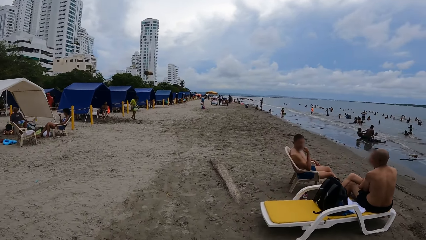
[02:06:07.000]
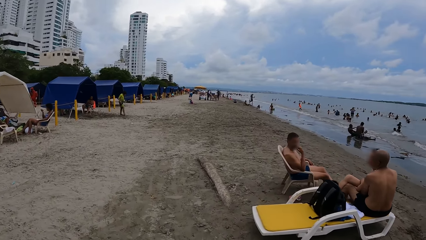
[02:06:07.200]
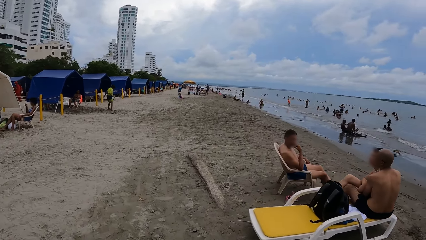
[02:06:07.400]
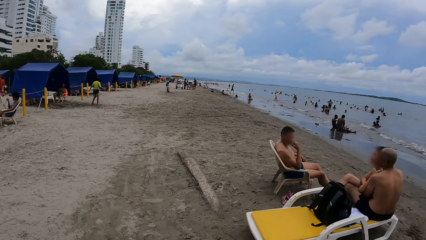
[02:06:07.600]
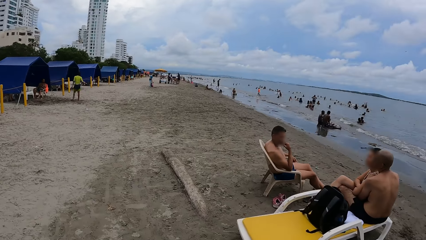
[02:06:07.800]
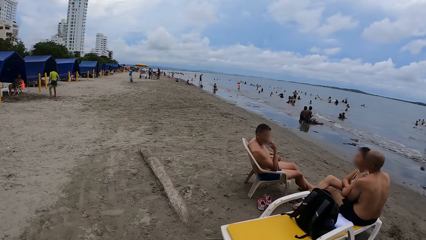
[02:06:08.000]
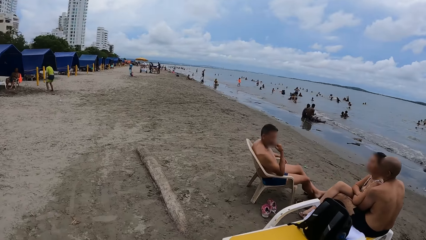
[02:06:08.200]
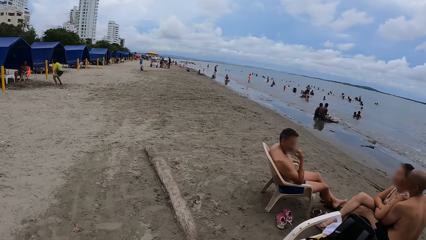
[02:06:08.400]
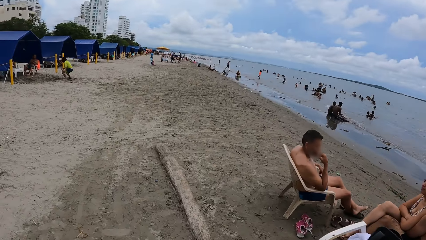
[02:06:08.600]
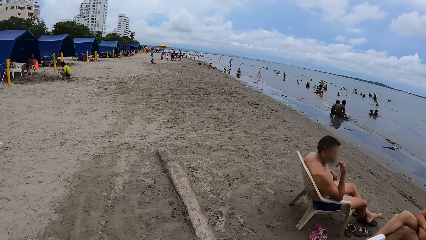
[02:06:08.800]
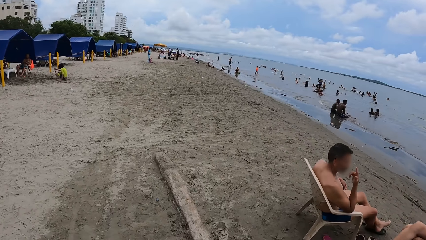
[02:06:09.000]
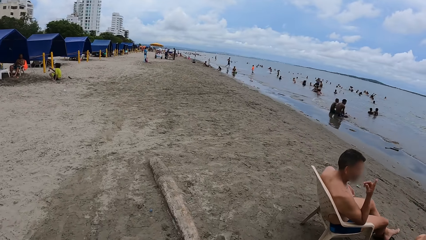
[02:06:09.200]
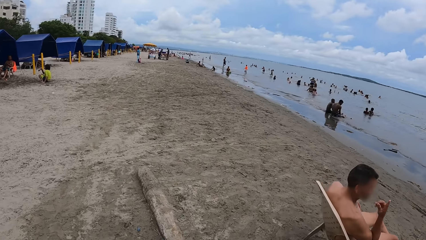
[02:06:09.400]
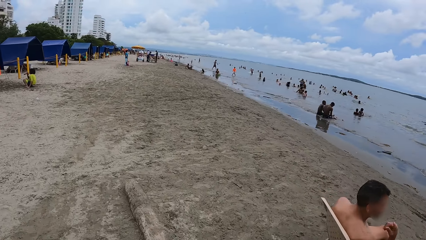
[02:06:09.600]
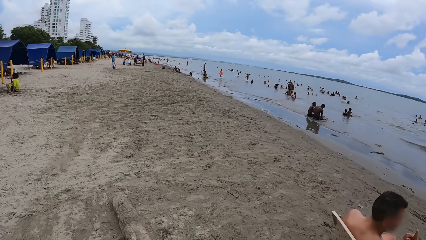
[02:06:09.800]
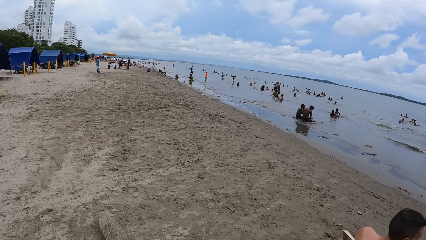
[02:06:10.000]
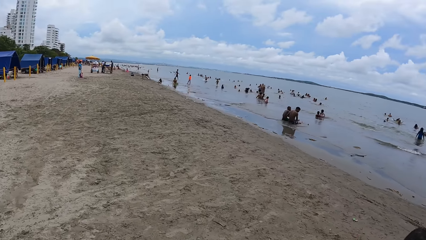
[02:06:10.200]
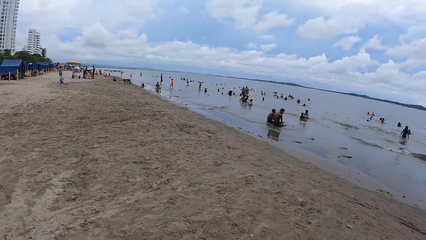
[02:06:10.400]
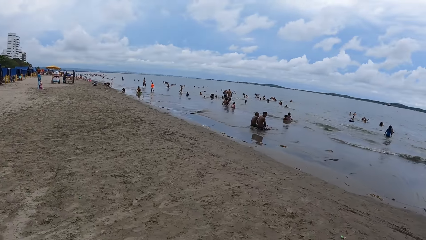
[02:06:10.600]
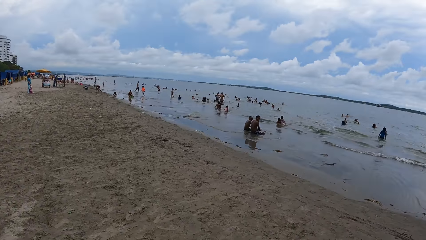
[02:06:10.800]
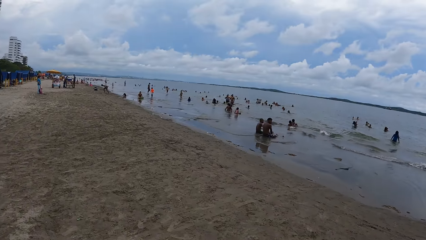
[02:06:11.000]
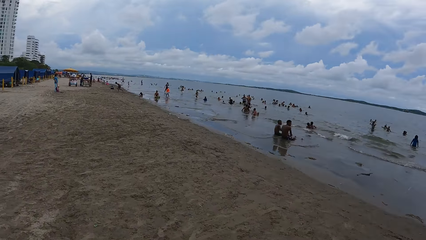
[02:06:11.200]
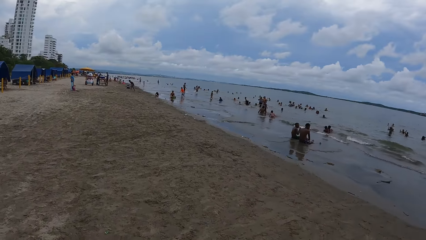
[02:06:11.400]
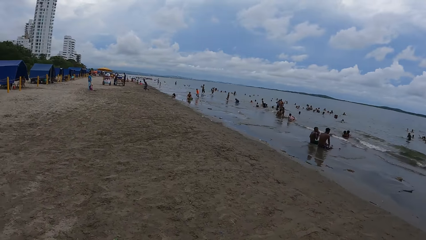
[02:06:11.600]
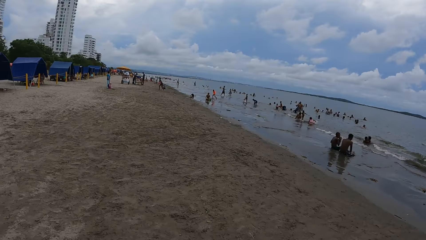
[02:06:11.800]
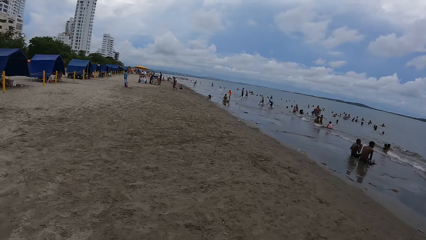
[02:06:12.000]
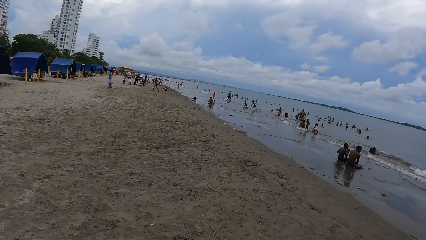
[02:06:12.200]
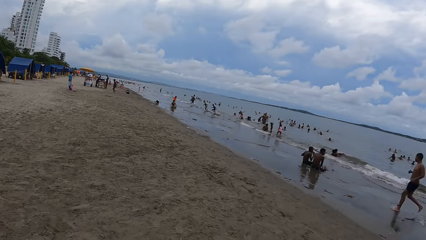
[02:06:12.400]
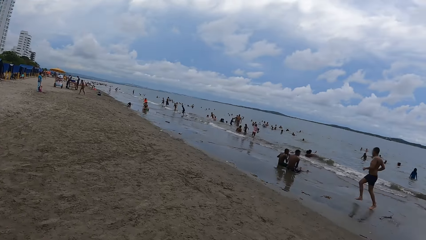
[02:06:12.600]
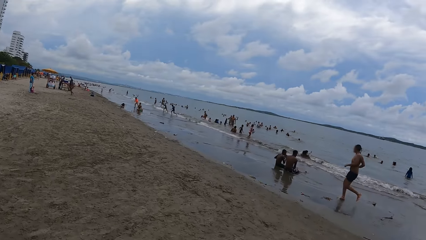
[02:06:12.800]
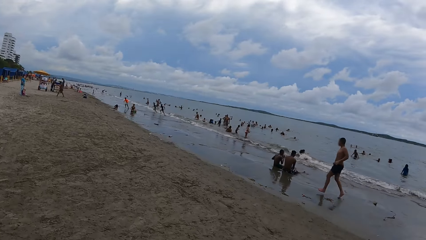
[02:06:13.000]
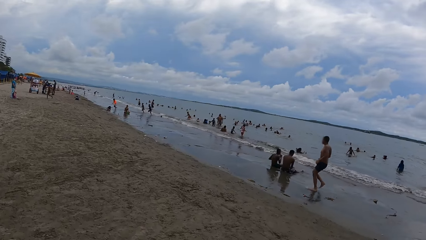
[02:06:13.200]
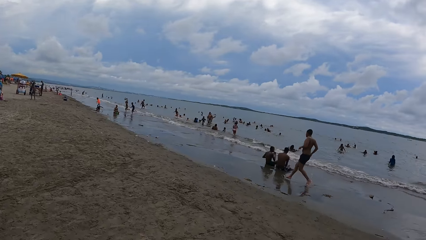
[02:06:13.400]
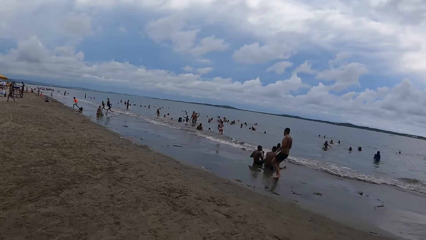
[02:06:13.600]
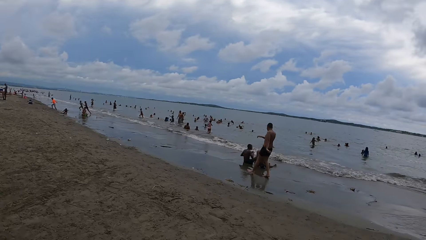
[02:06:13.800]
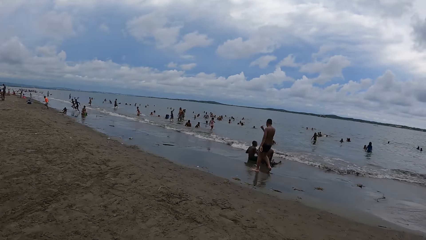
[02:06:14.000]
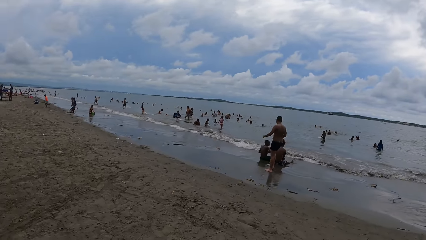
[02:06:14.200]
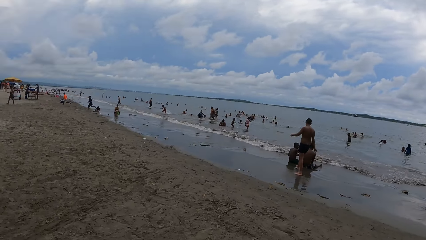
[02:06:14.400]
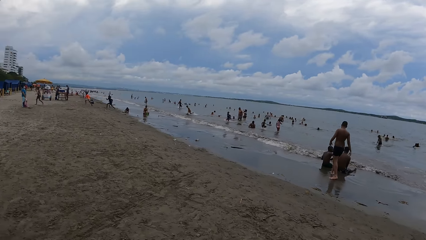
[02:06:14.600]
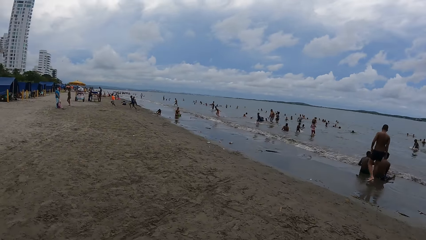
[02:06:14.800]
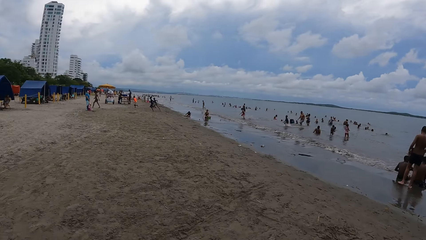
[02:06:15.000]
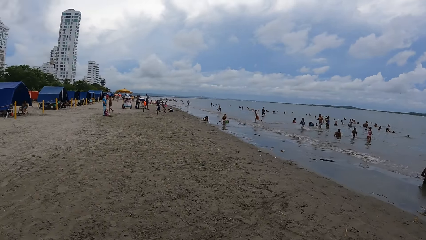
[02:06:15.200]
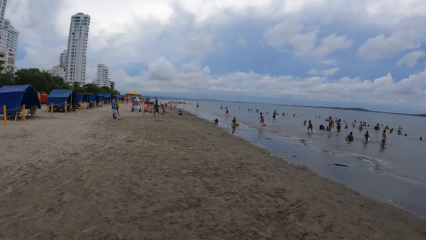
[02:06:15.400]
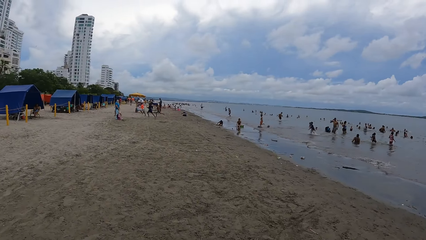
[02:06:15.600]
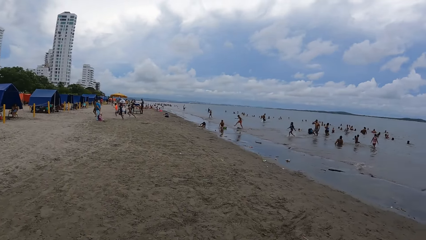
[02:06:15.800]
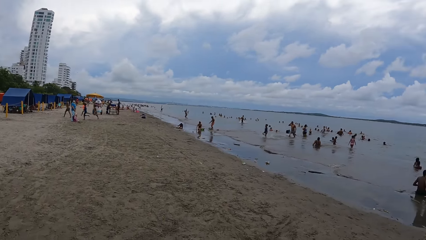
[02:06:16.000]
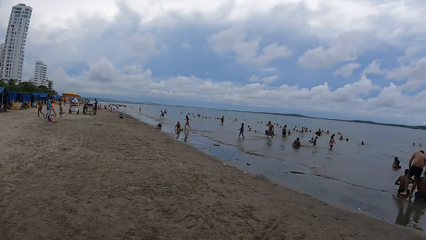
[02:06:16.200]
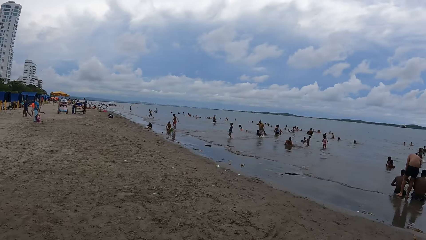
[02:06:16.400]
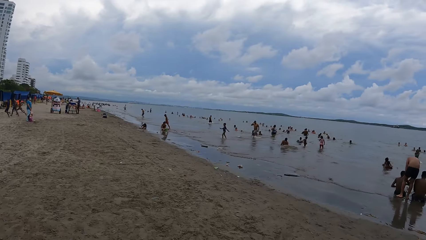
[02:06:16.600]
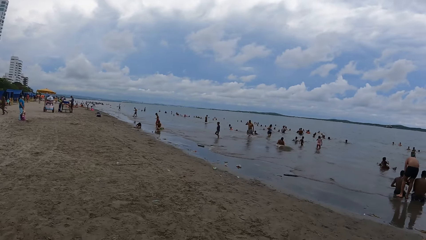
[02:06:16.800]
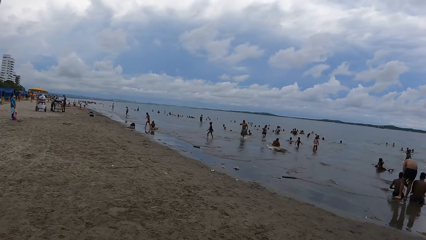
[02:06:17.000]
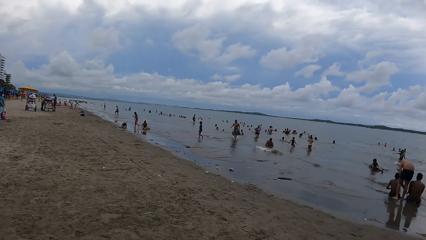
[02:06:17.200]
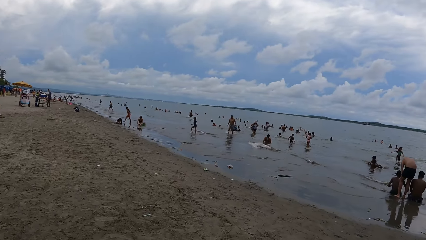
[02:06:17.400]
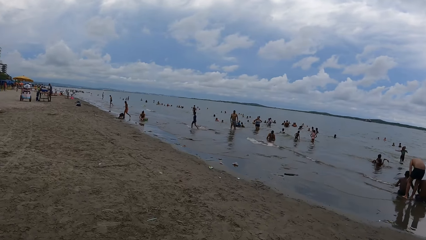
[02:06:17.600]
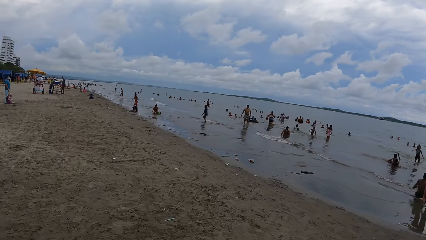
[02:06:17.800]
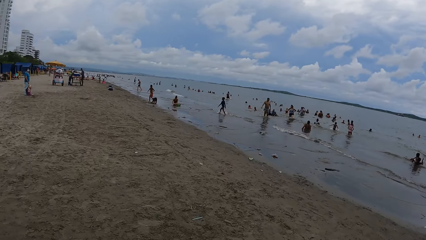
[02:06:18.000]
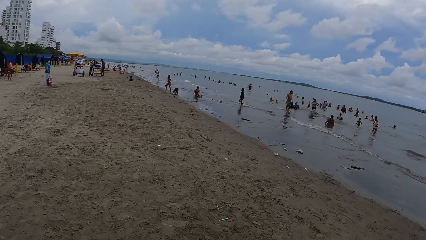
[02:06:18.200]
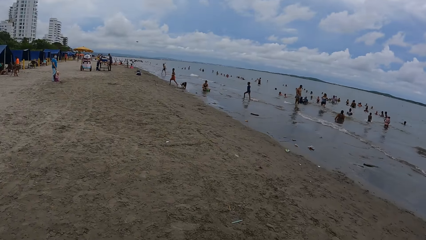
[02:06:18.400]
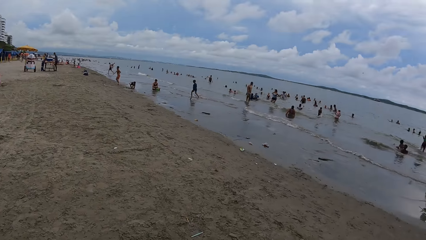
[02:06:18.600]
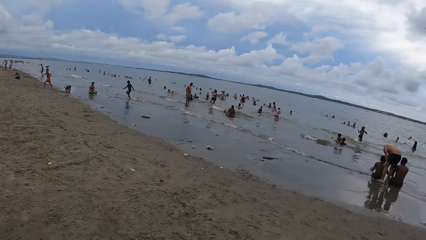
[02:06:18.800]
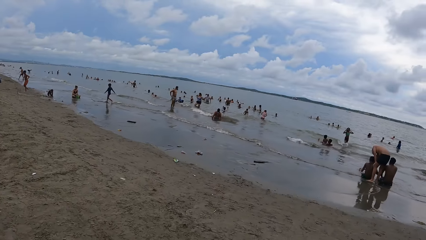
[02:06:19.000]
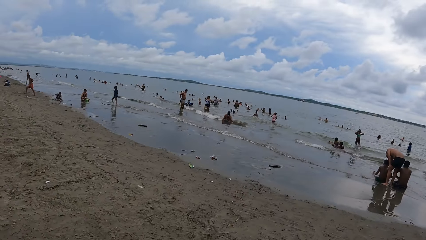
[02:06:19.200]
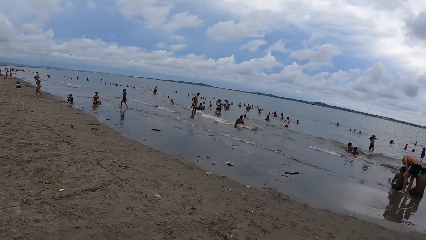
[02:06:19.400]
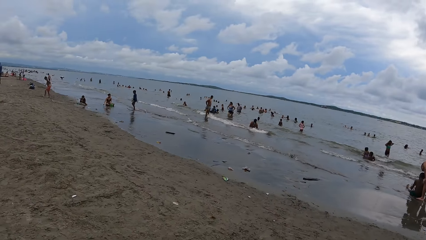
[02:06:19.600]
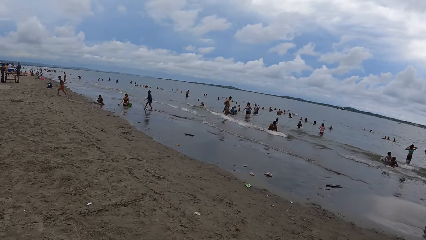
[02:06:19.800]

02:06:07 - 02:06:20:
The camera wearer looks around the beach.

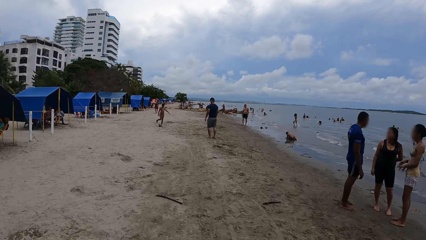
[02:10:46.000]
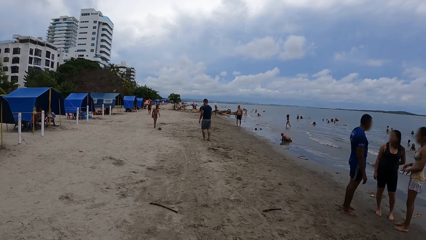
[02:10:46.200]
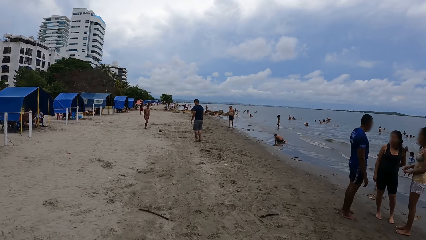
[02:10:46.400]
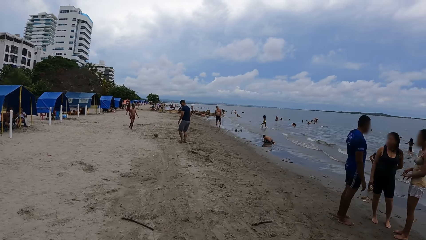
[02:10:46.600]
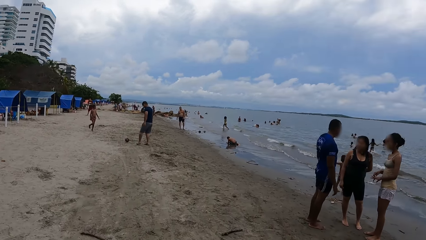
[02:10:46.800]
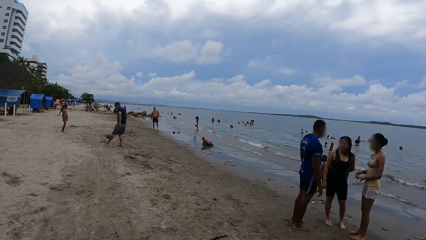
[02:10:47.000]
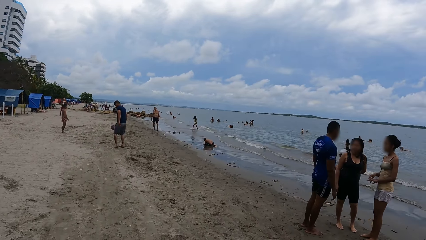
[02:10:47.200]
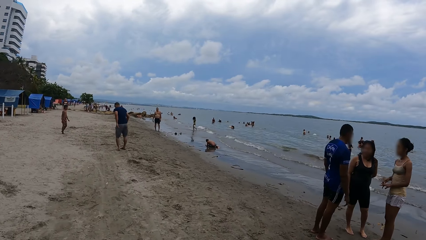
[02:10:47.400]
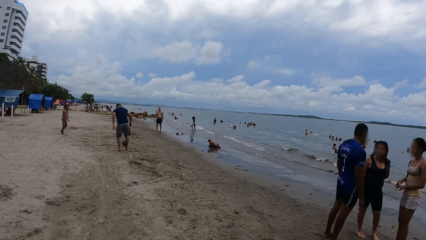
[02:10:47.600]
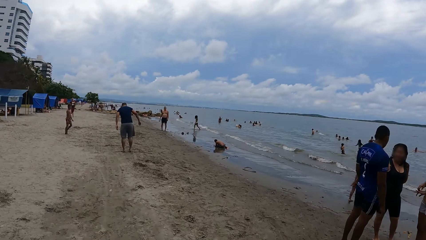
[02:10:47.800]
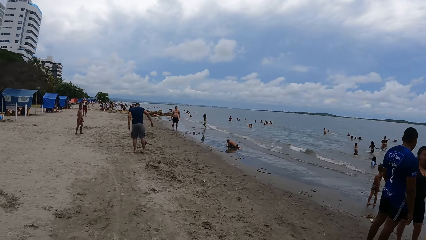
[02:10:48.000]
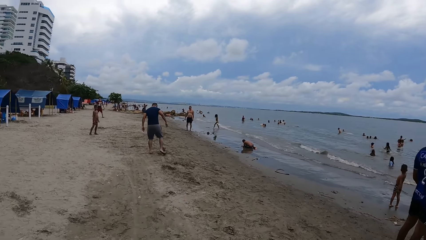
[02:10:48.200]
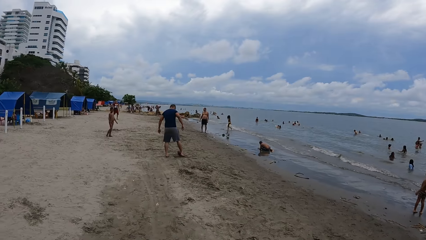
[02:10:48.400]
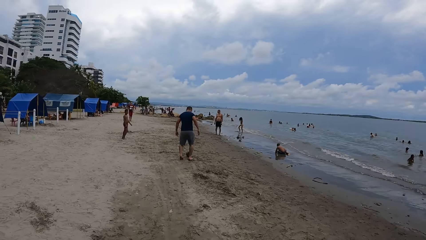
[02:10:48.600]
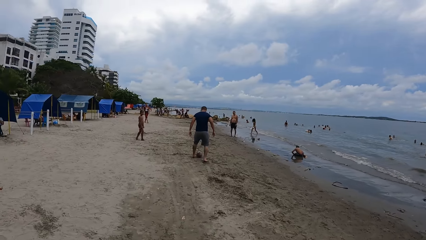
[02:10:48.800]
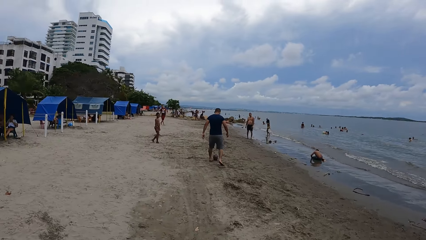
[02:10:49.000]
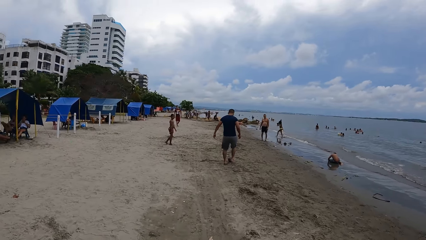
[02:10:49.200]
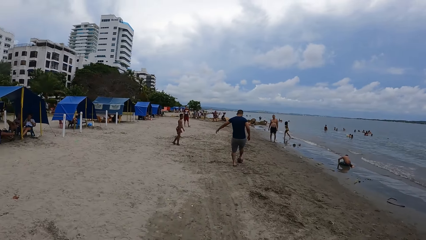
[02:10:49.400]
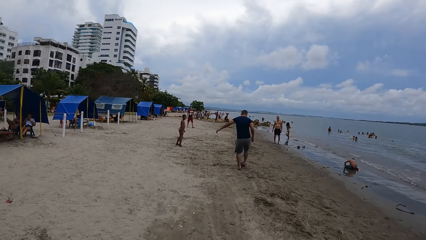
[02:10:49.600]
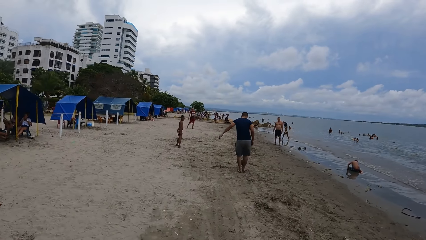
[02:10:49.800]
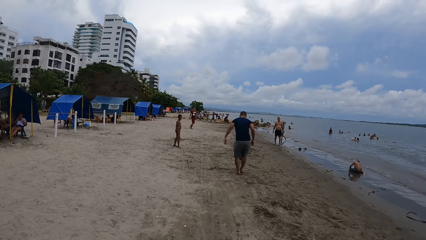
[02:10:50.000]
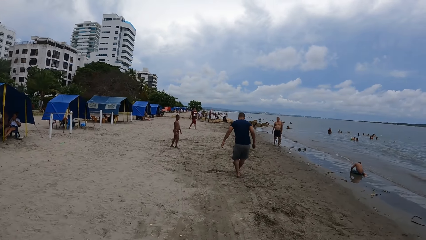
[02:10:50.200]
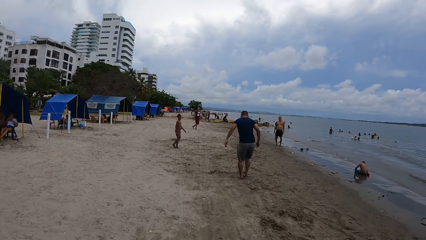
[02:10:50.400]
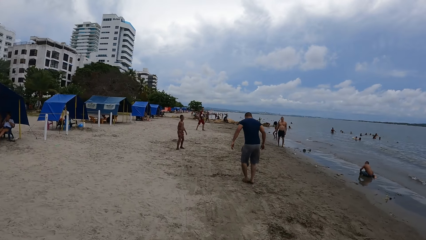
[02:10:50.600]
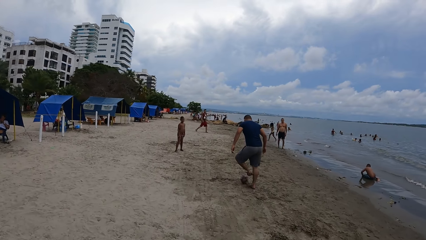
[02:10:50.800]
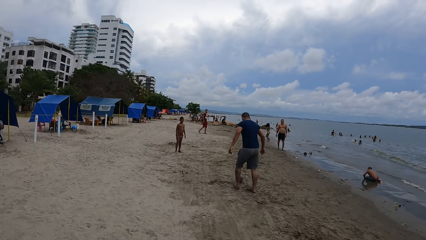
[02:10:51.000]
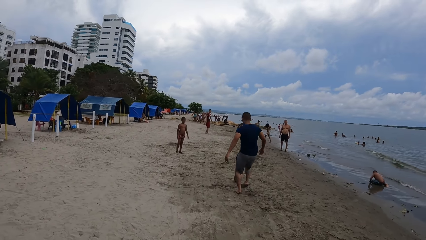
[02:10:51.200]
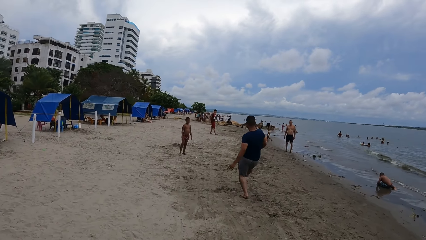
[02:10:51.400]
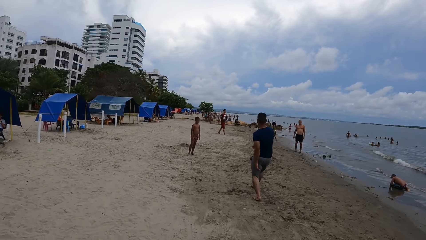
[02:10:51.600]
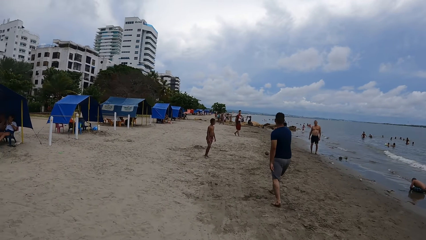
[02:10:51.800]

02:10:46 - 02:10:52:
The camera wearer looks right. They look forward.
